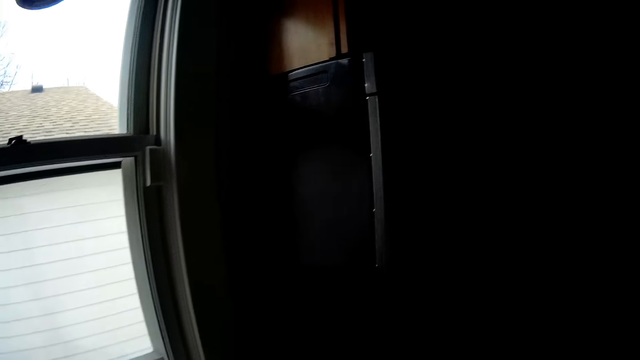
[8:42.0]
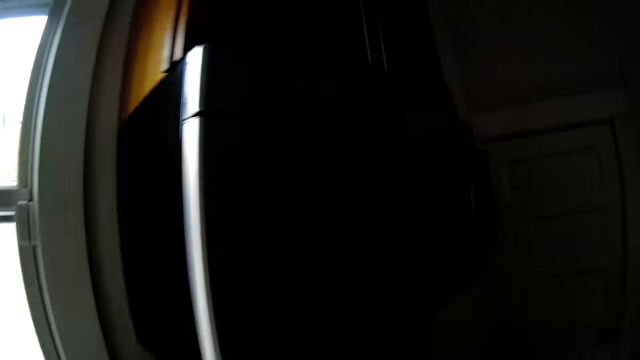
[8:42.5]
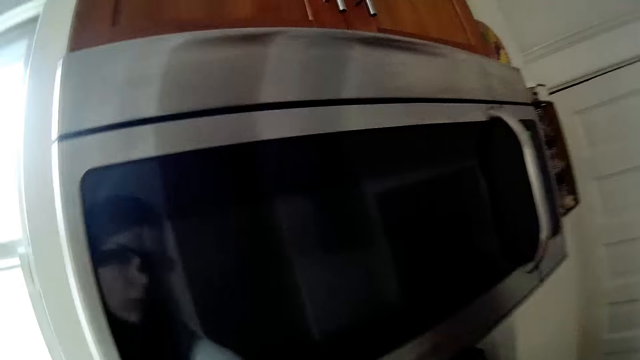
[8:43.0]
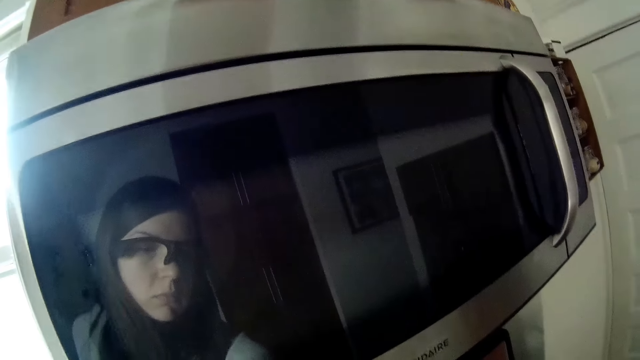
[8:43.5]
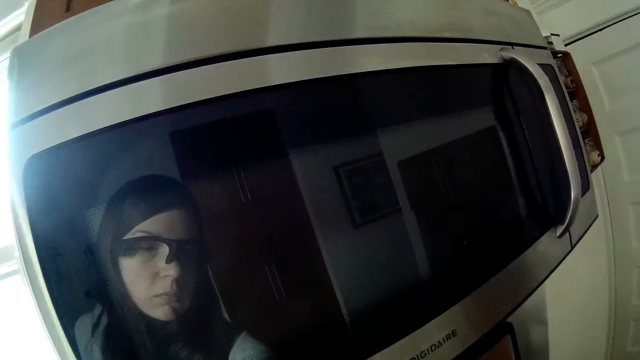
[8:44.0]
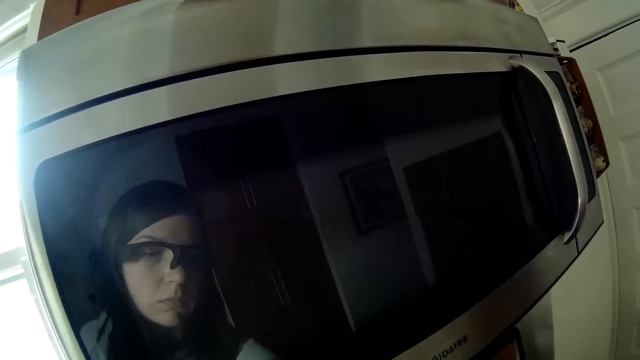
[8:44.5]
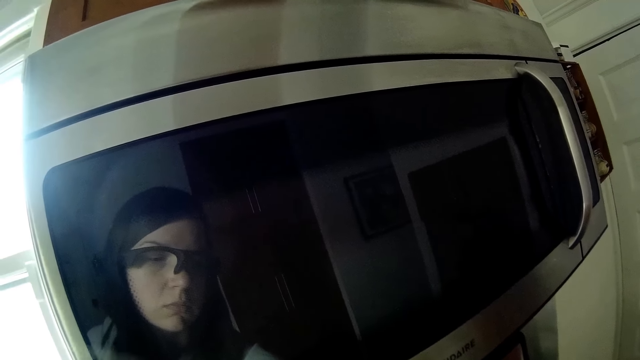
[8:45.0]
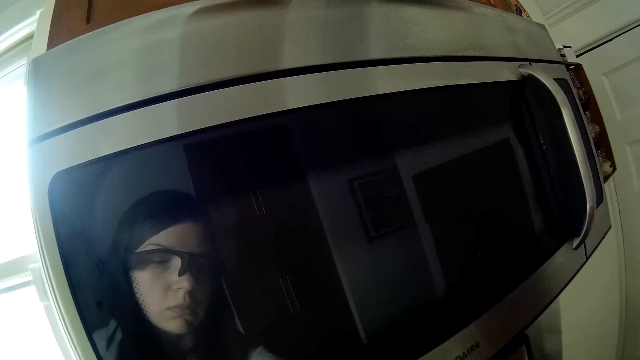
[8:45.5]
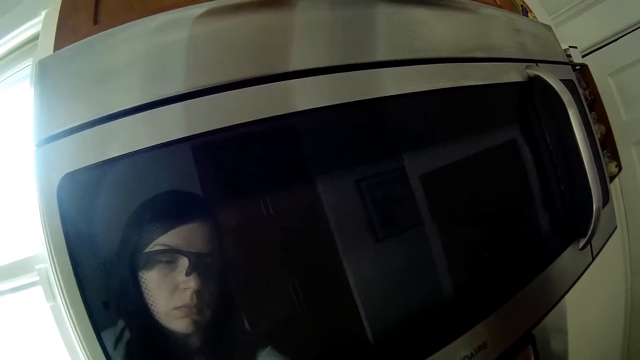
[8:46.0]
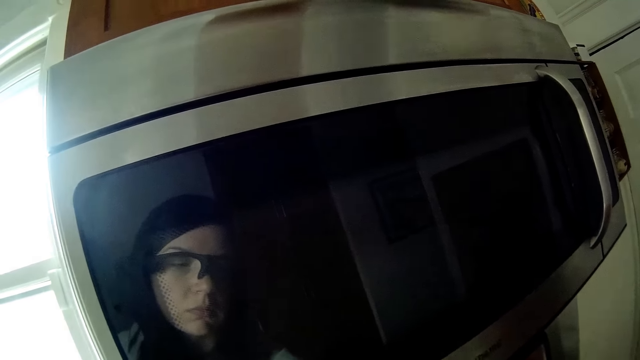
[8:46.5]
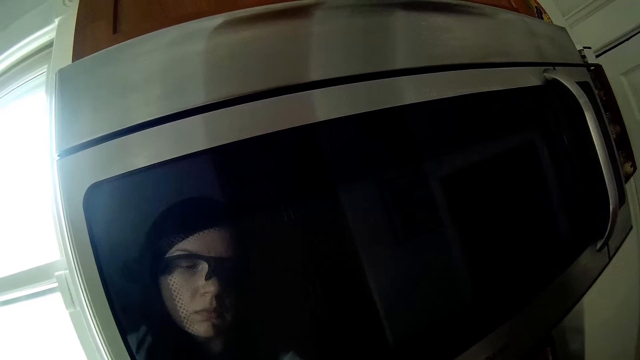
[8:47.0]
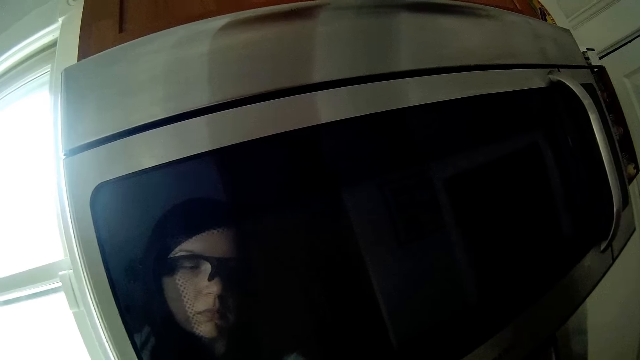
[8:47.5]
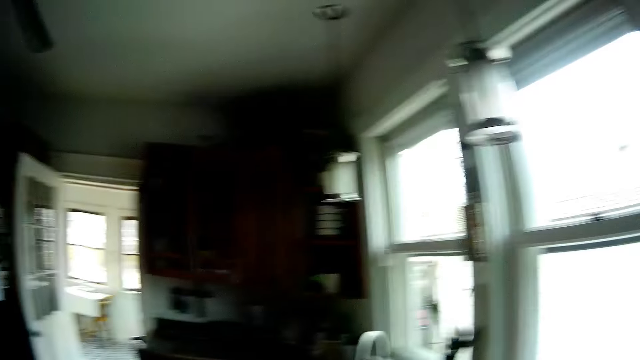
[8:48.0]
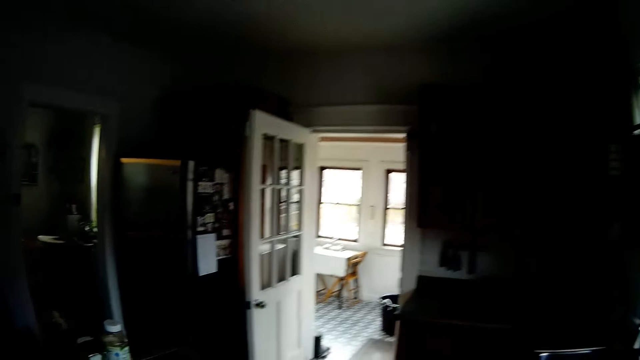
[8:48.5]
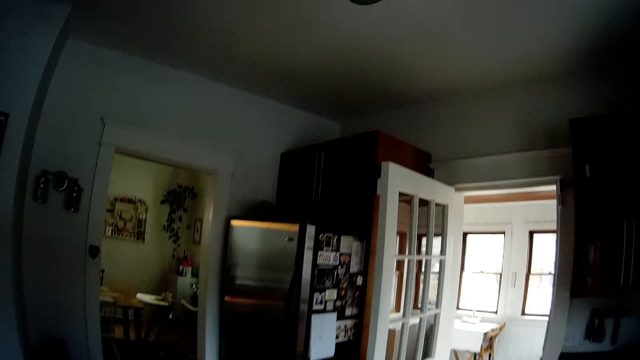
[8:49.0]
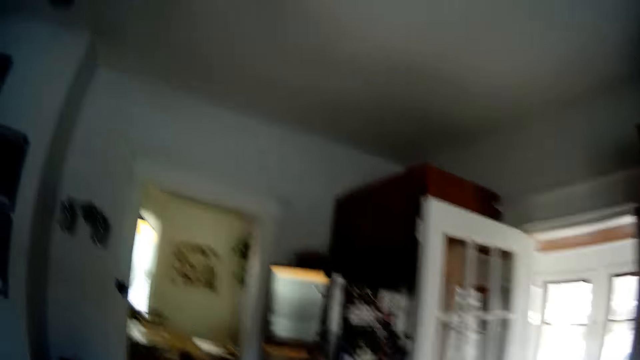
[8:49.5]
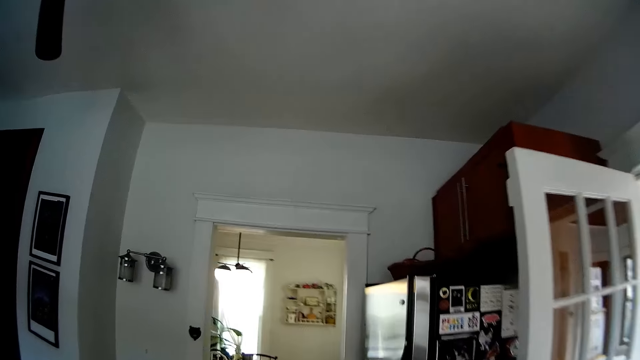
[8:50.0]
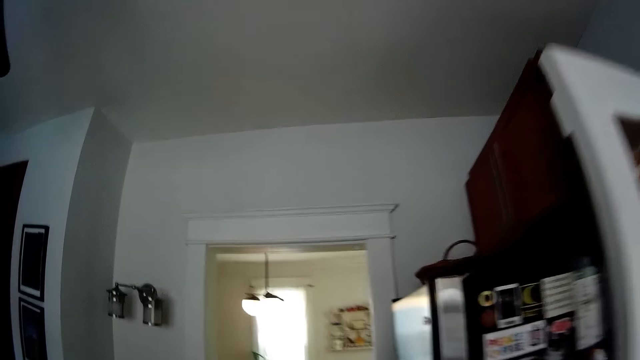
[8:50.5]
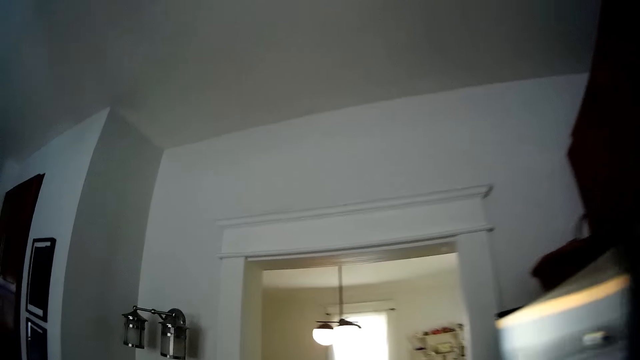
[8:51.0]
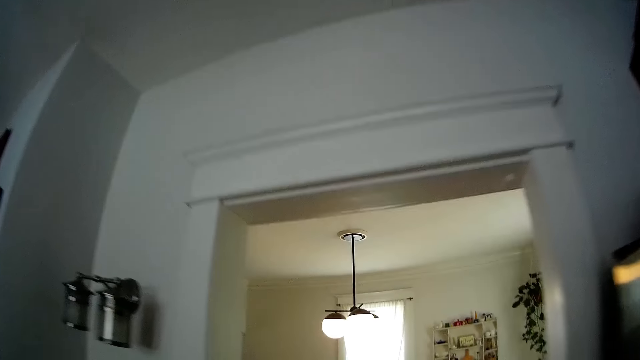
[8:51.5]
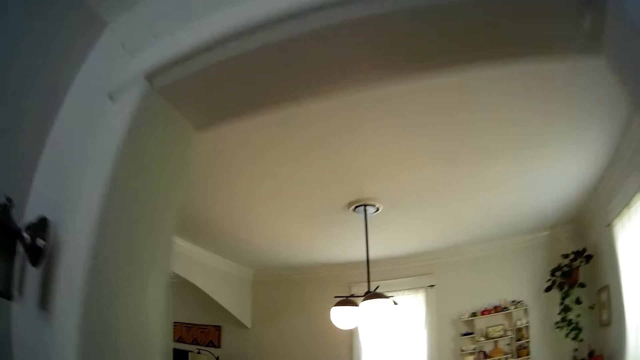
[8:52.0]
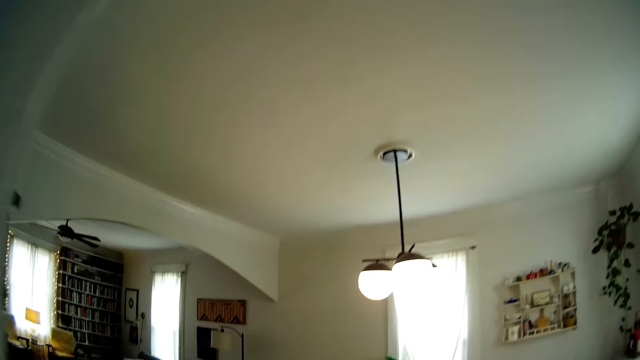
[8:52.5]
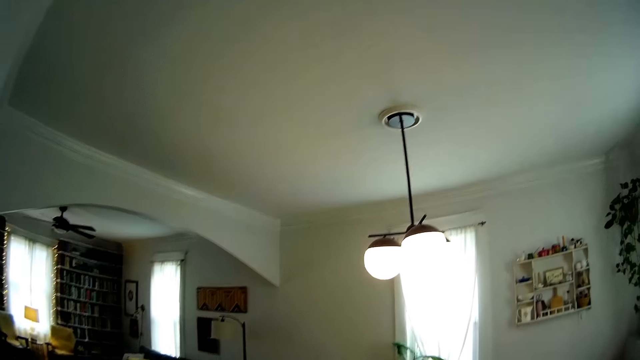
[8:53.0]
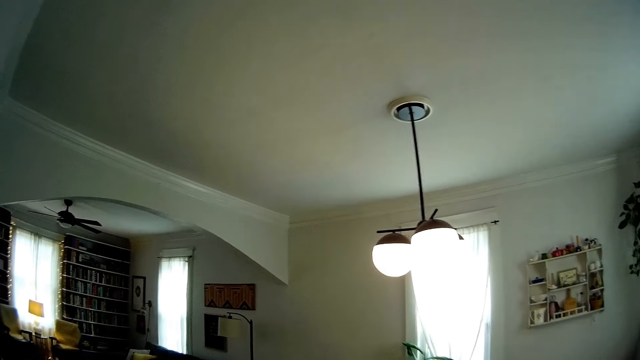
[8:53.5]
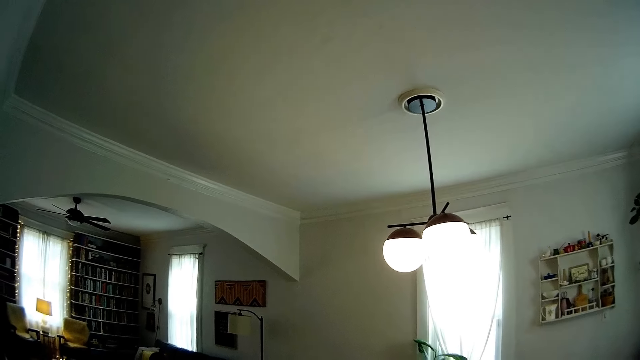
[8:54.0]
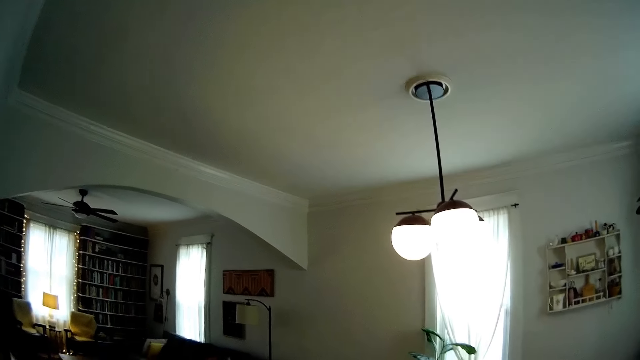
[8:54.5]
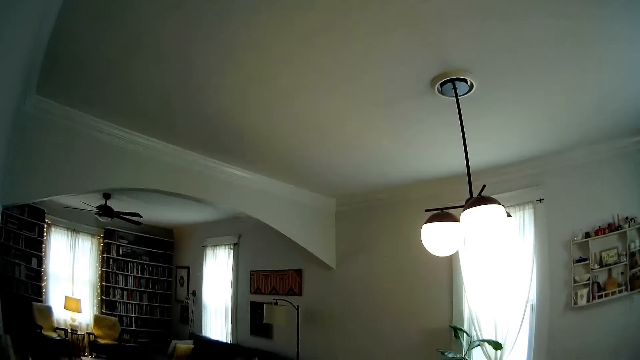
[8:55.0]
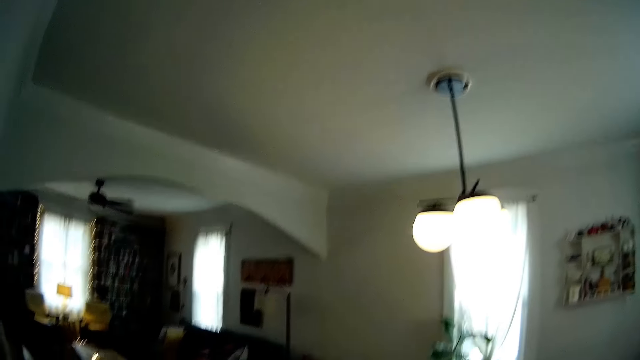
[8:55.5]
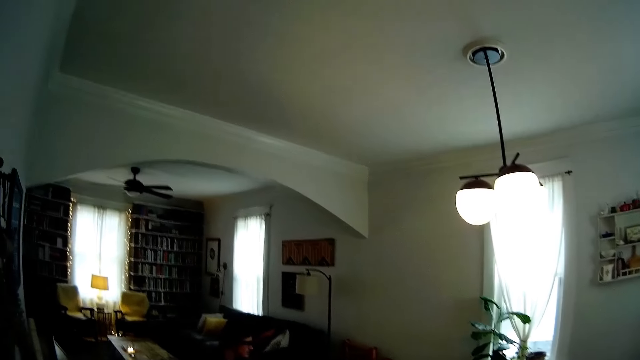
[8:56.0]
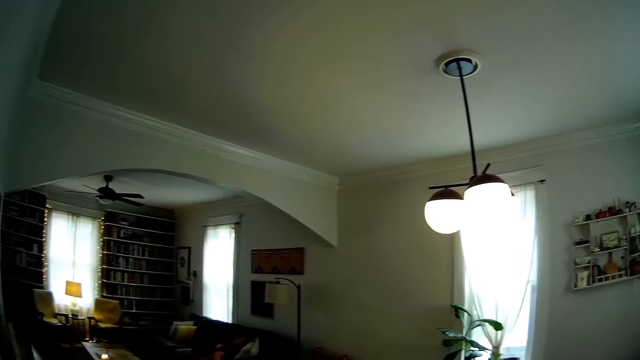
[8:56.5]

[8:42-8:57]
The camera wearer looks around a kitchen. They walk around the kitchen. They walk into the dining room. They look around a room. They interact with a man.

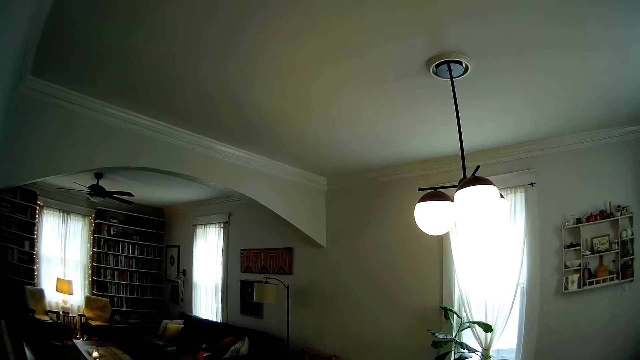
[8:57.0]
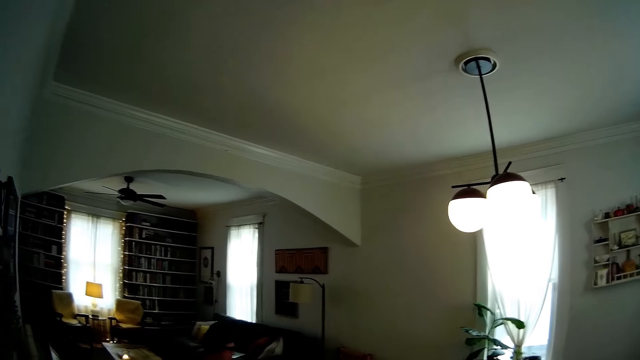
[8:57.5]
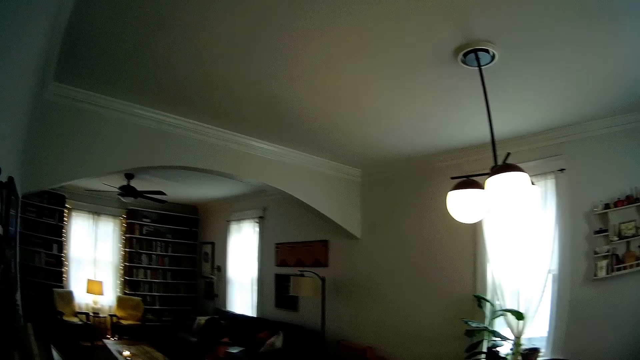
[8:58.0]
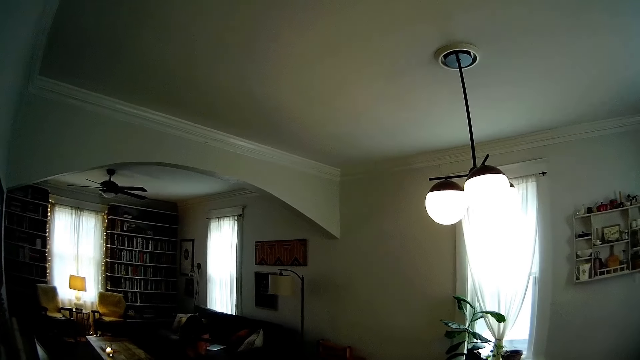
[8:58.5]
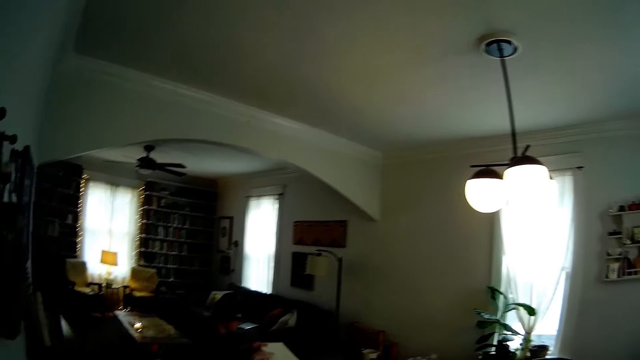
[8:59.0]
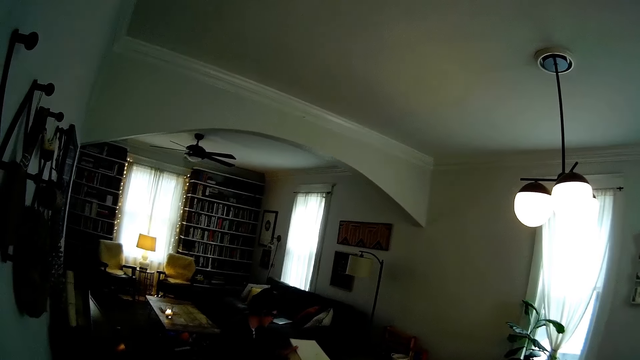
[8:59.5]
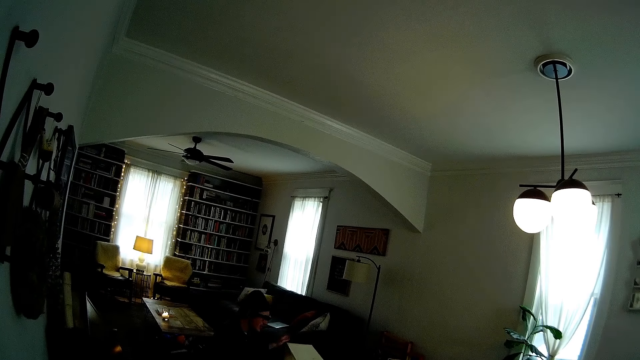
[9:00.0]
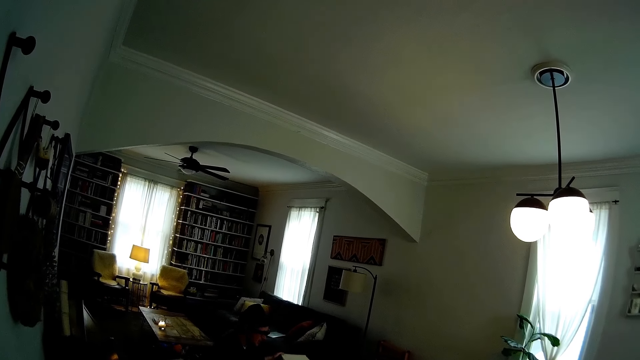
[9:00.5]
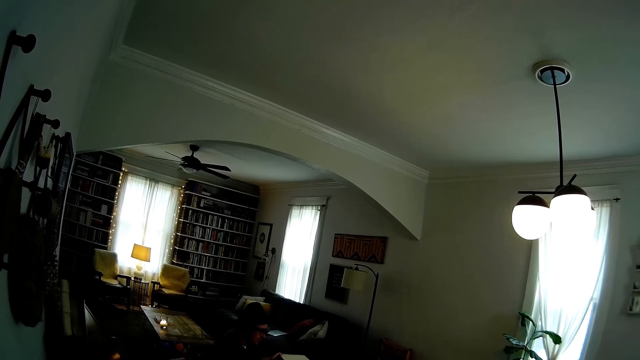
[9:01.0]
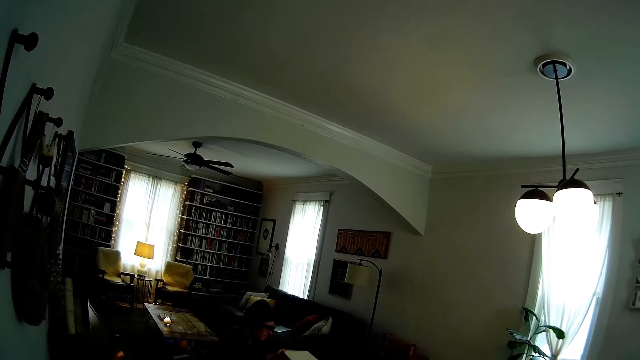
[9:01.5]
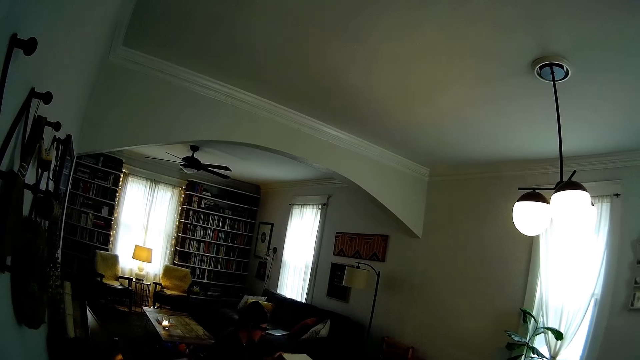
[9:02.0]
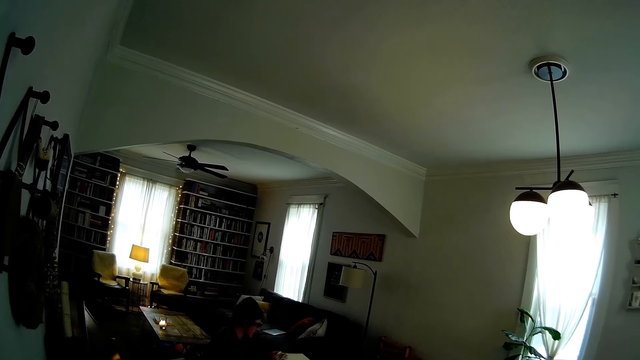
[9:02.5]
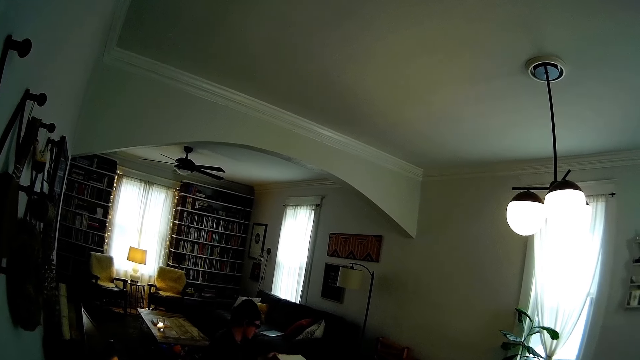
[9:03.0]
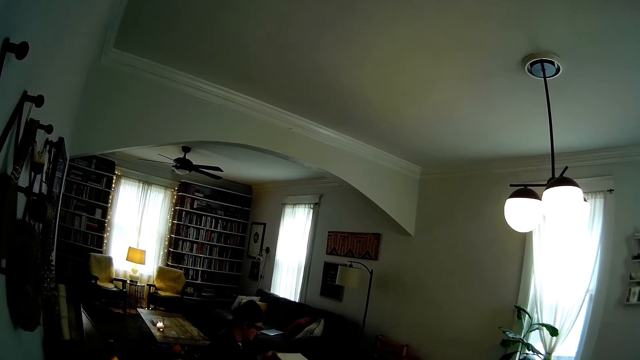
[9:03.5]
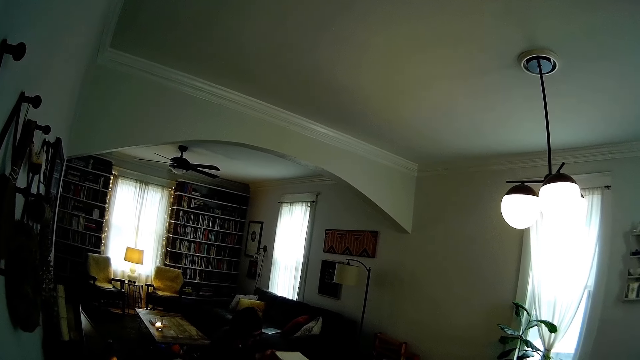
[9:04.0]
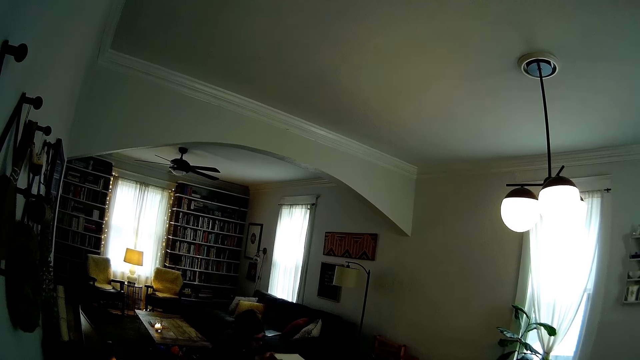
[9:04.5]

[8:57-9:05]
A man smoothens a piece of wood with sandpaper in his left hand. The man interacts with the camera wearer.
